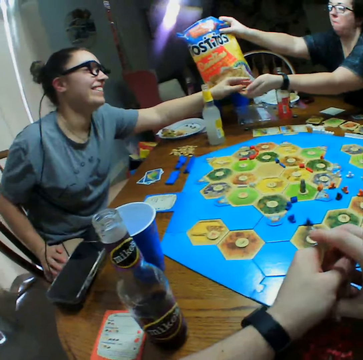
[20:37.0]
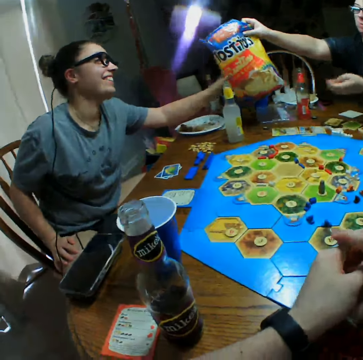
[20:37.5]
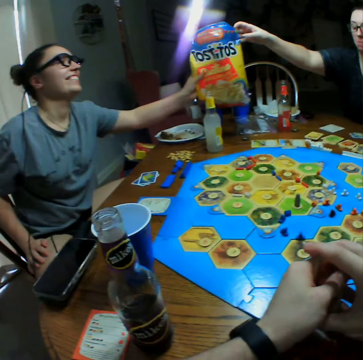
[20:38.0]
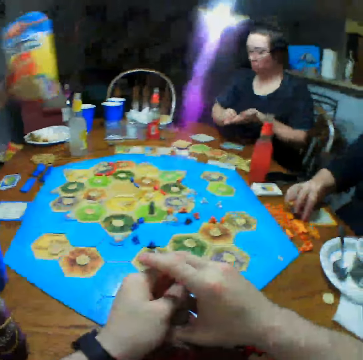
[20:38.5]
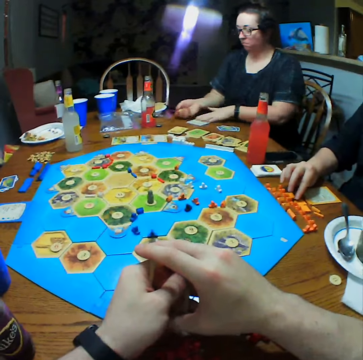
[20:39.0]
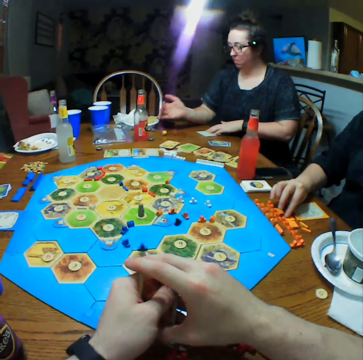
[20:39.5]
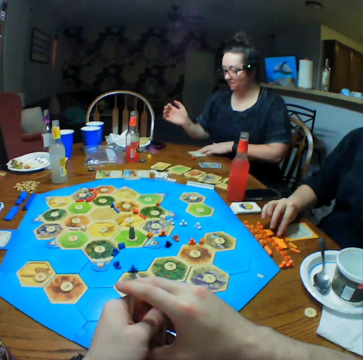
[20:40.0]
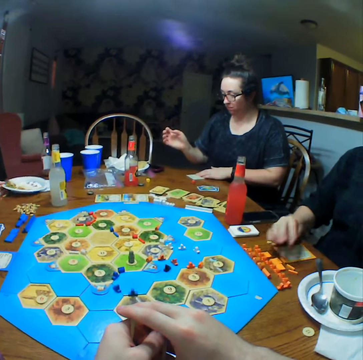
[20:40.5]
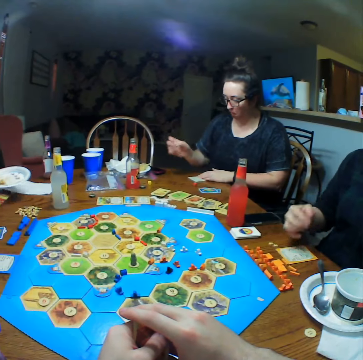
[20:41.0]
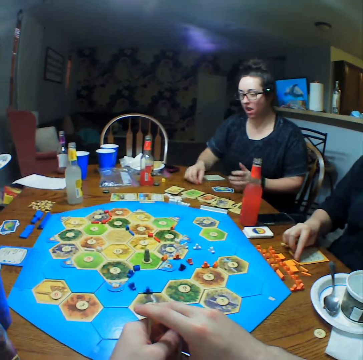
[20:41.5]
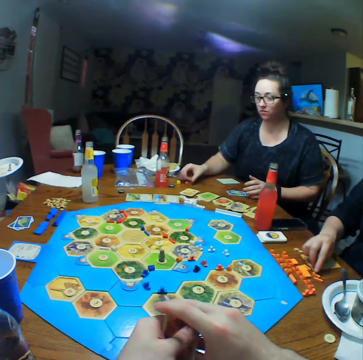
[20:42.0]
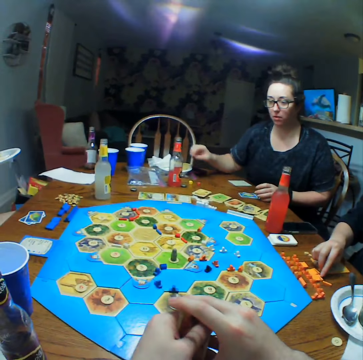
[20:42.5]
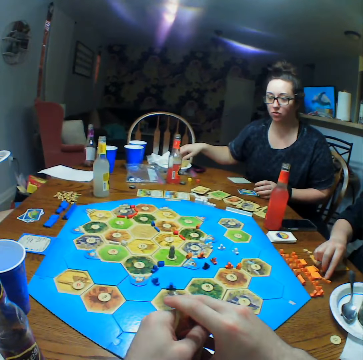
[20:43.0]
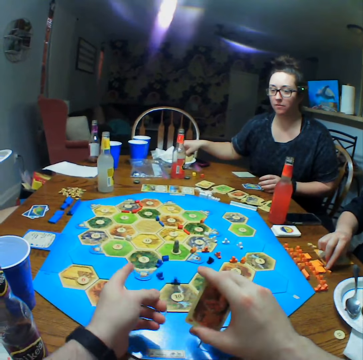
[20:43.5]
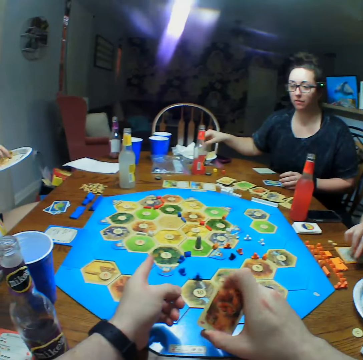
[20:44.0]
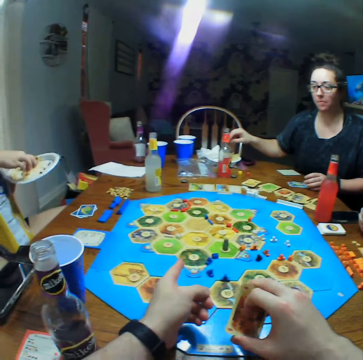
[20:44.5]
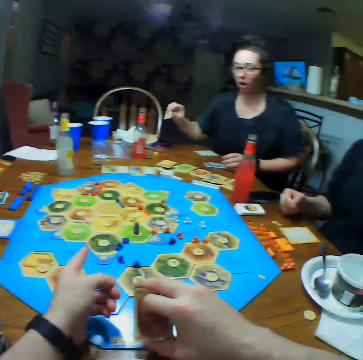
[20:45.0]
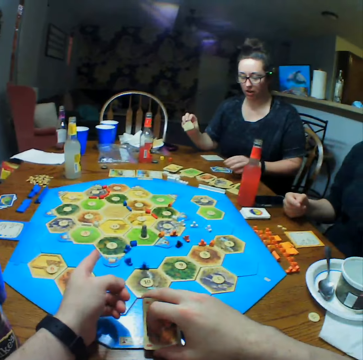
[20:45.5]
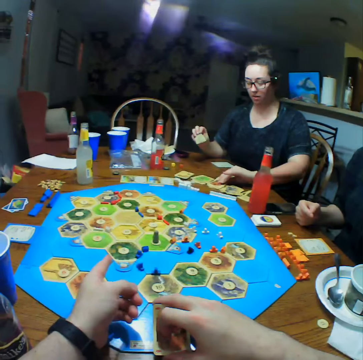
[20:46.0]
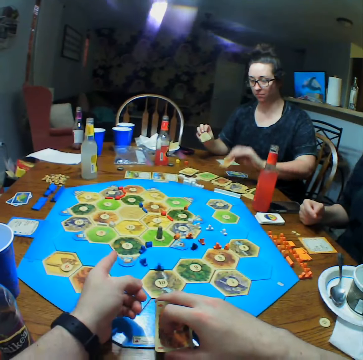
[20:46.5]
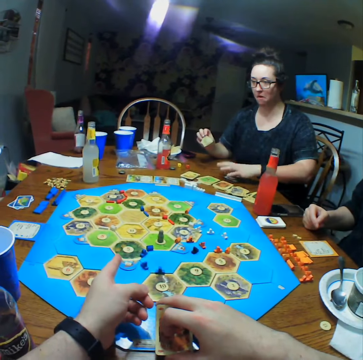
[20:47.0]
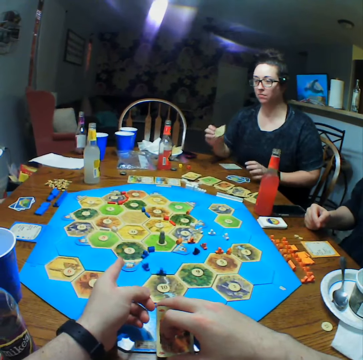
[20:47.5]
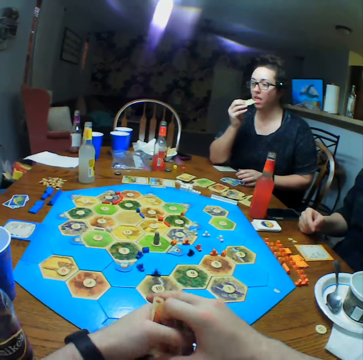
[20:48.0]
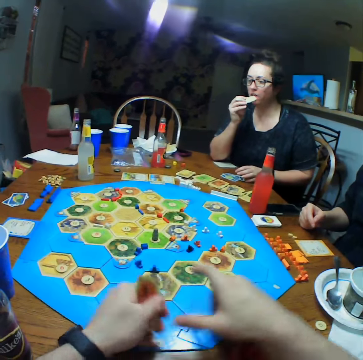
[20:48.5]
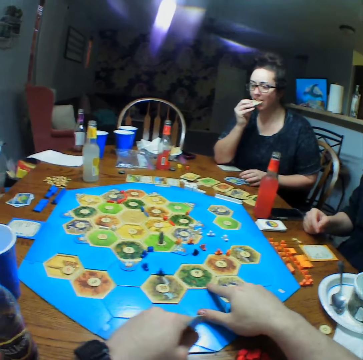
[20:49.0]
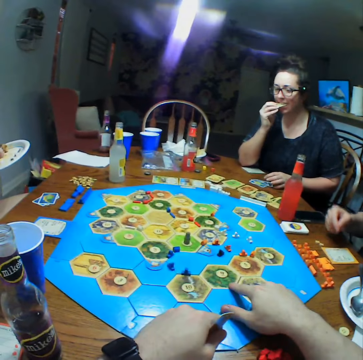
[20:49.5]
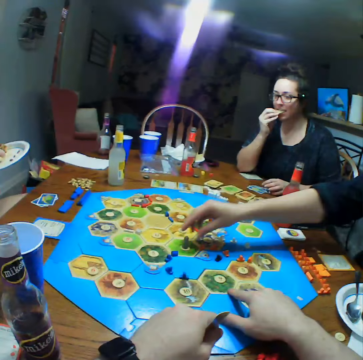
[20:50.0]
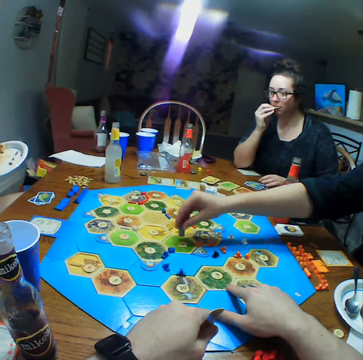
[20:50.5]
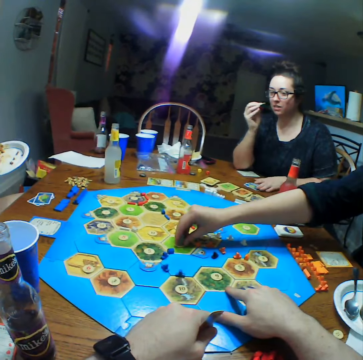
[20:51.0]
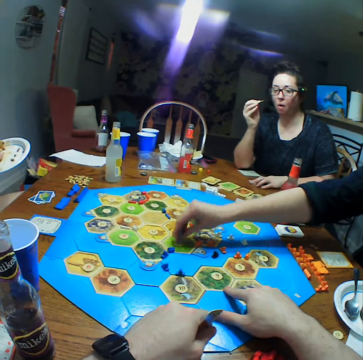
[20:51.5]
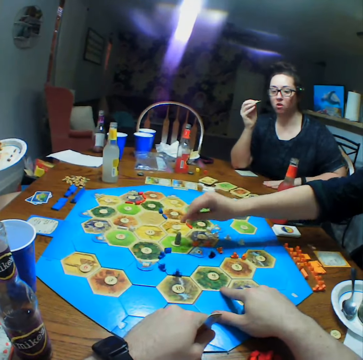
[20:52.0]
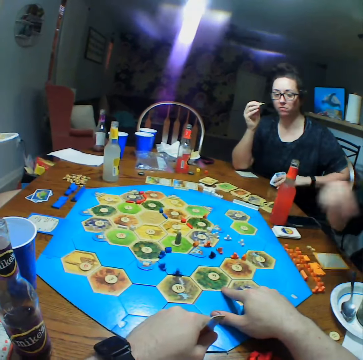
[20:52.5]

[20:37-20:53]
A person gives another person the dice. The first person picks crisps from the second person. The second person shakes the dice and moves cards on the table. A third person touches the dice. The second person throws the dice on the table. The first person picks a plate. The second person drops the dice on the table. The second person picks crisps. The camera wearer holds cards by his right hand. He points at the dice. The second person takes a card on the table. The second person eats the crisps, drops cards on the table, and eats the crisps. The camera wearer points the board. The third person moves something on the board game. The third person drops a die on the table.

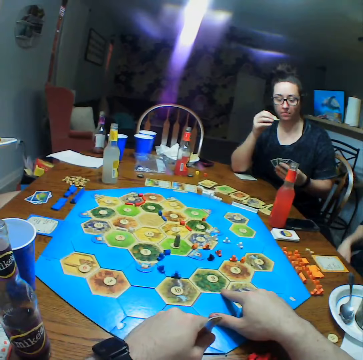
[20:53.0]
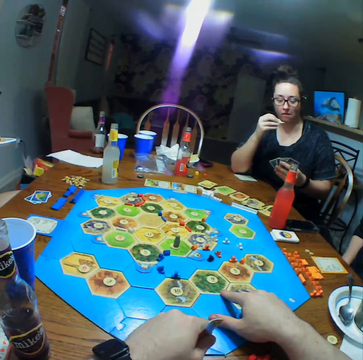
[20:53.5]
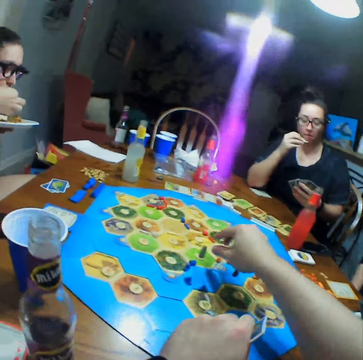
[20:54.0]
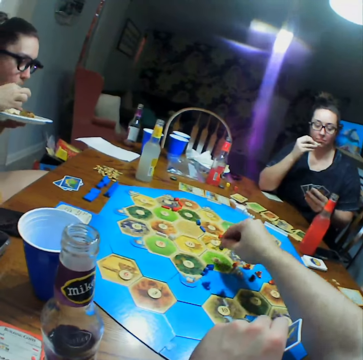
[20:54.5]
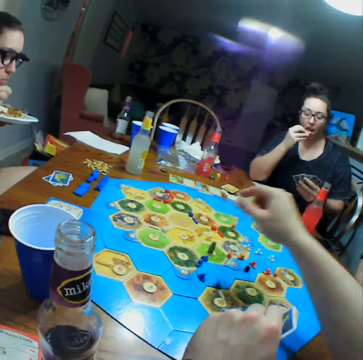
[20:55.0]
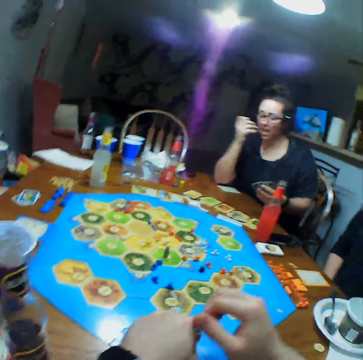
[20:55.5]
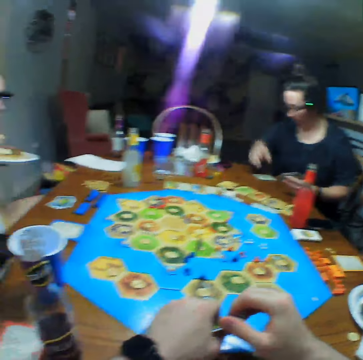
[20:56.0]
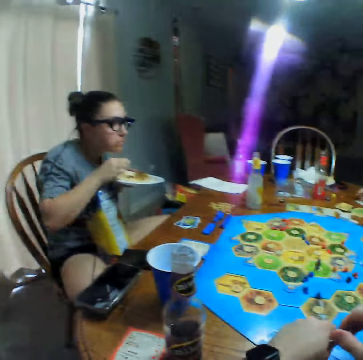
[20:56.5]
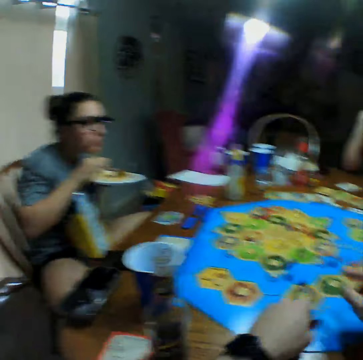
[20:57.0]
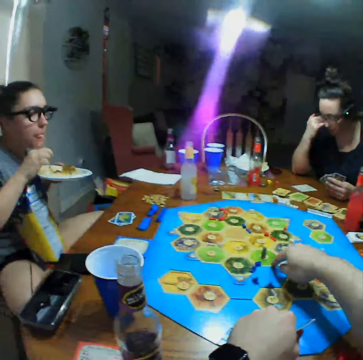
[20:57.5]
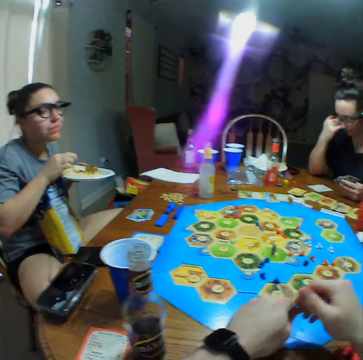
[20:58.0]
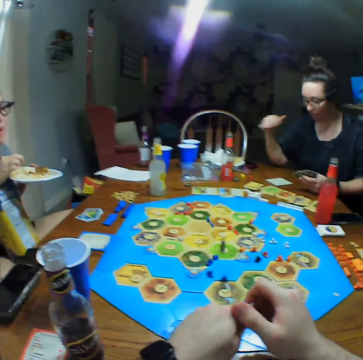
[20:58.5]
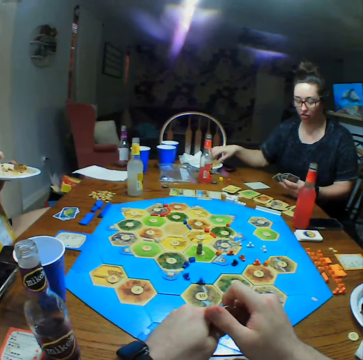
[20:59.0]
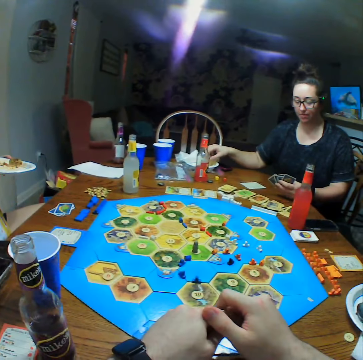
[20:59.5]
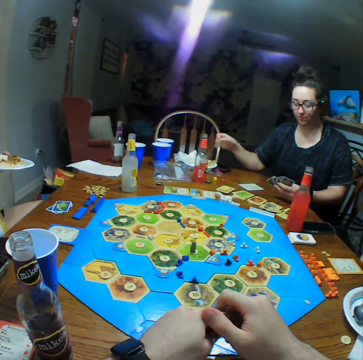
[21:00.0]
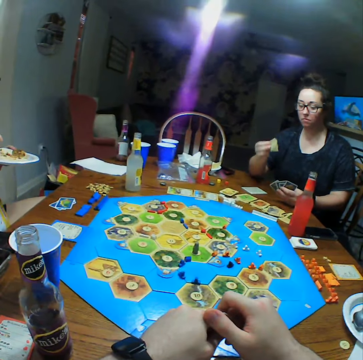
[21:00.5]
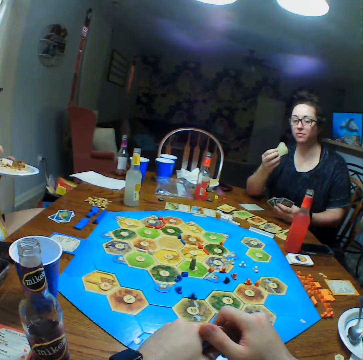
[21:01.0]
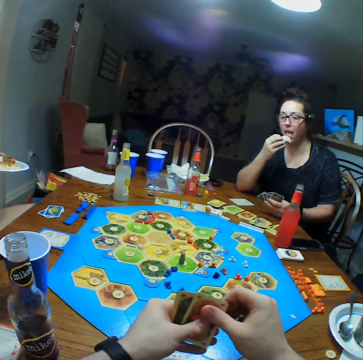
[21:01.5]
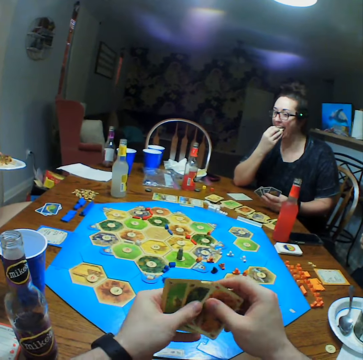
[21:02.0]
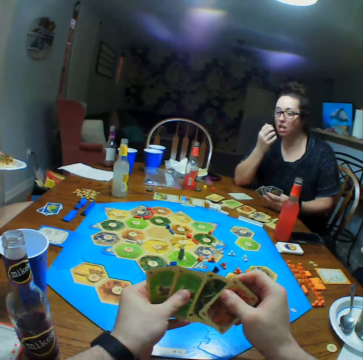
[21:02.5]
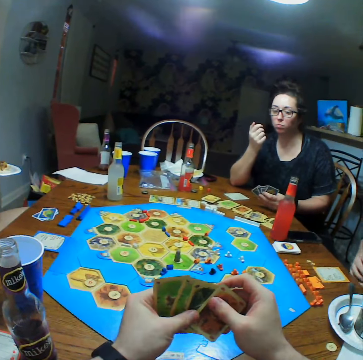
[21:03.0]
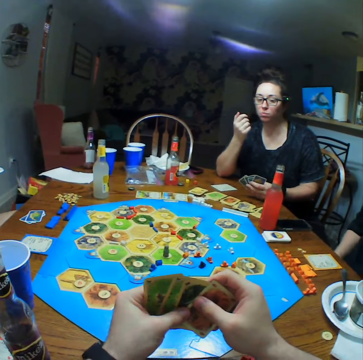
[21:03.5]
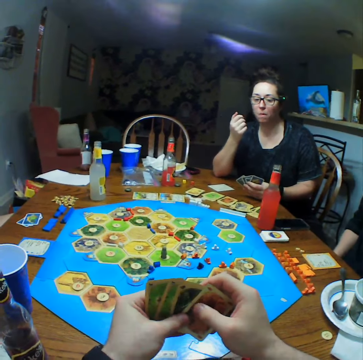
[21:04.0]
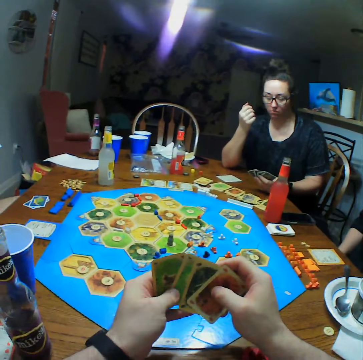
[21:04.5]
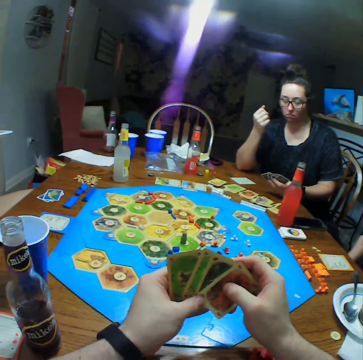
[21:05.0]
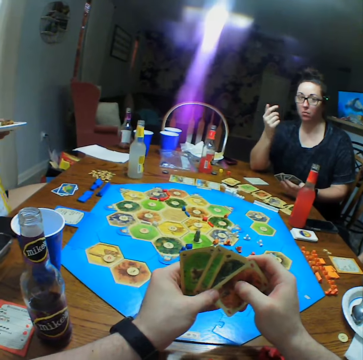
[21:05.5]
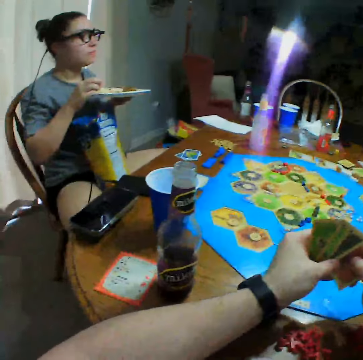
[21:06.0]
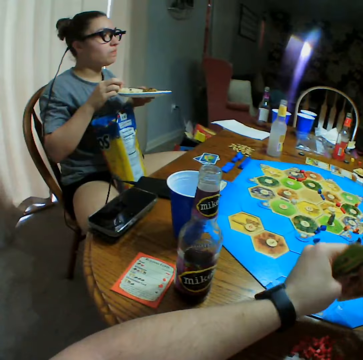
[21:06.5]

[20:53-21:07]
The camera wearer moves something on the board game. He picks the die. He drops the die on the table. A person picks a card. Another person takes food. The first person takes crisps. The first person eats the crisps. The camera wearer looks at his cards. He selects cards. A third person holds cards.

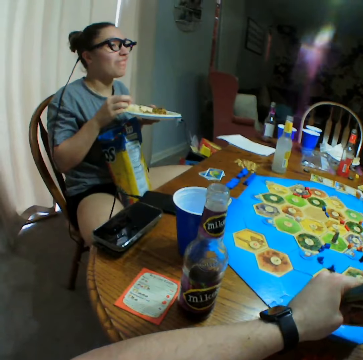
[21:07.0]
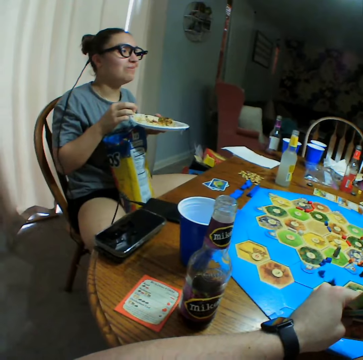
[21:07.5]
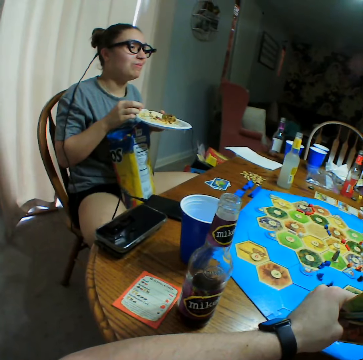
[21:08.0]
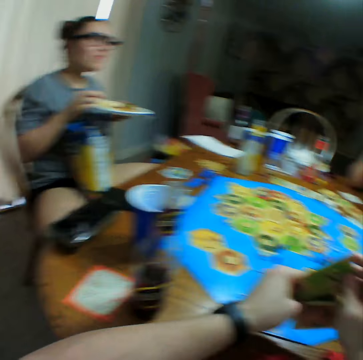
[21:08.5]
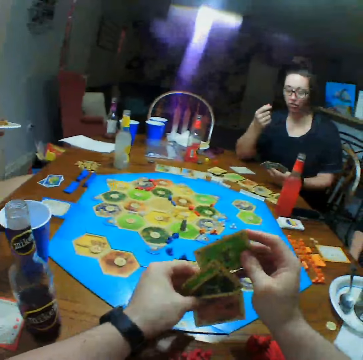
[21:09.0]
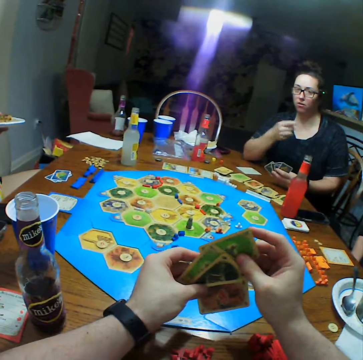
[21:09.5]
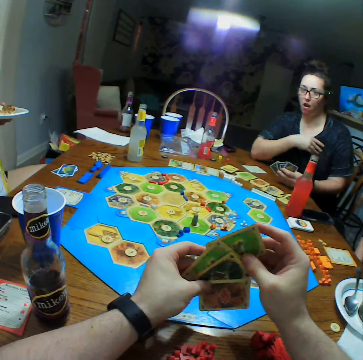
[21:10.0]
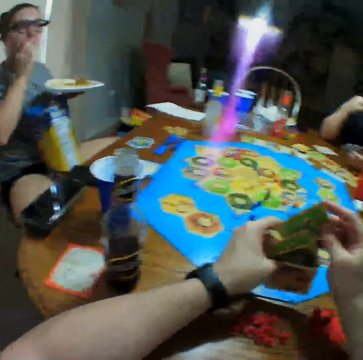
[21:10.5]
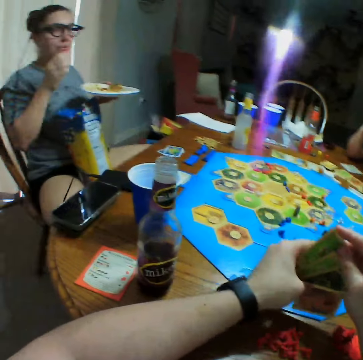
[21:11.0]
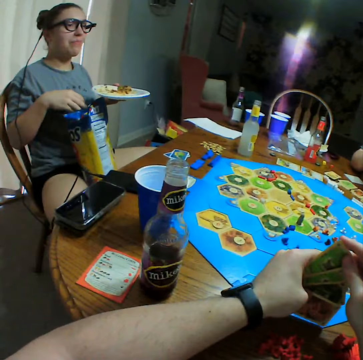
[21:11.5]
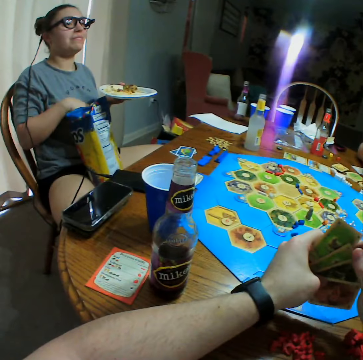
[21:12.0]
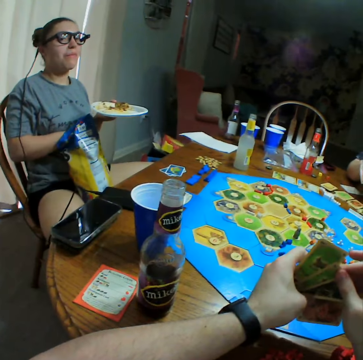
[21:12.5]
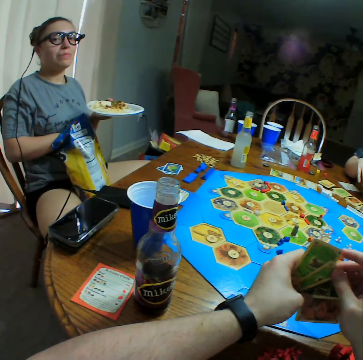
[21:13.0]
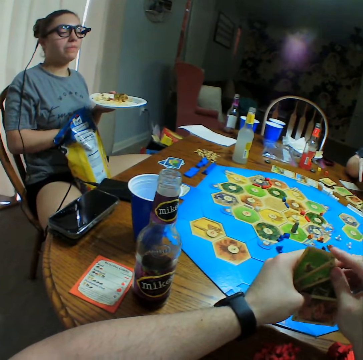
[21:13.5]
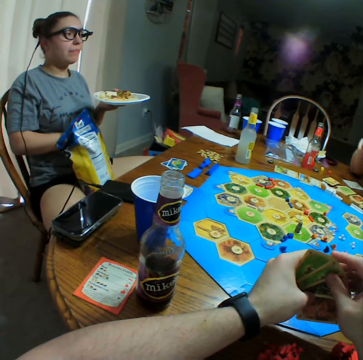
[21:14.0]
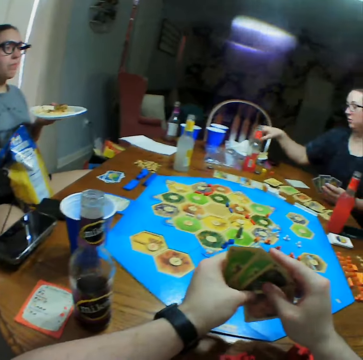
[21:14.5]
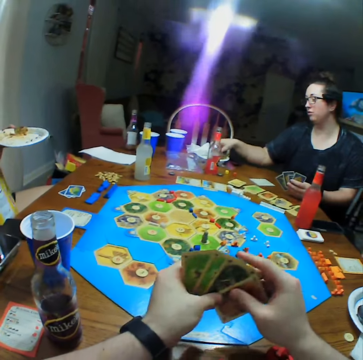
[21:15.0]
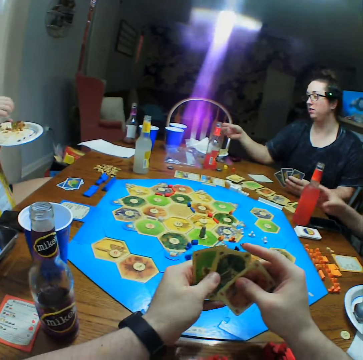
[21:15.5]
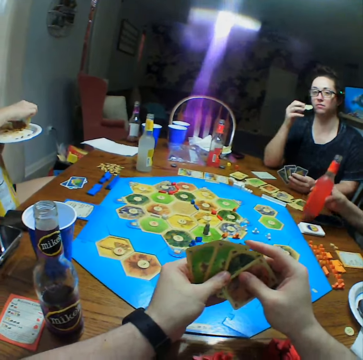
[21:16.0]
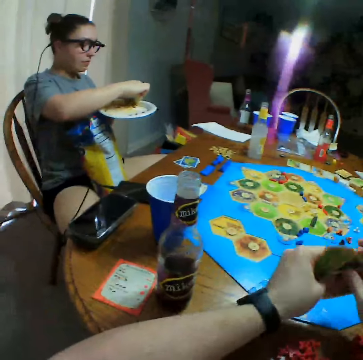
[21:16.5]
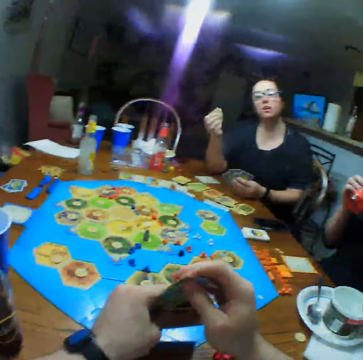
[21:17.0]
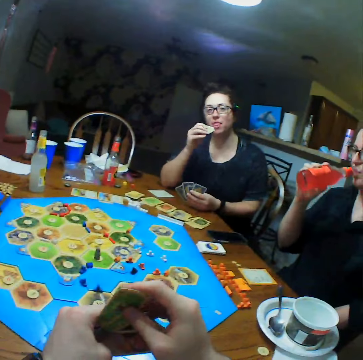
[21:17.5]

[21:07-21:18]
A person laughs. Another person wipes hands. A third person picks crisps. The second person picks the crisps. The first person takes a drink.
